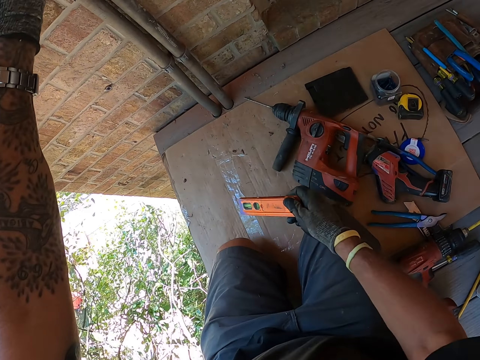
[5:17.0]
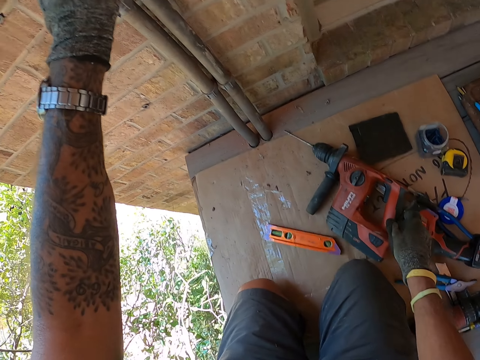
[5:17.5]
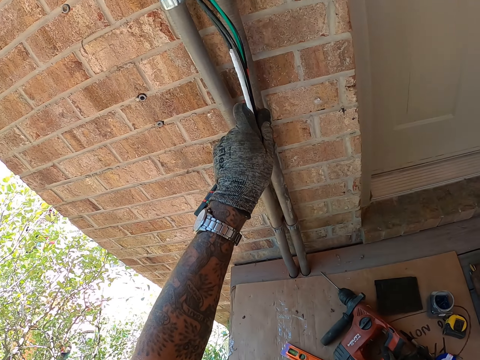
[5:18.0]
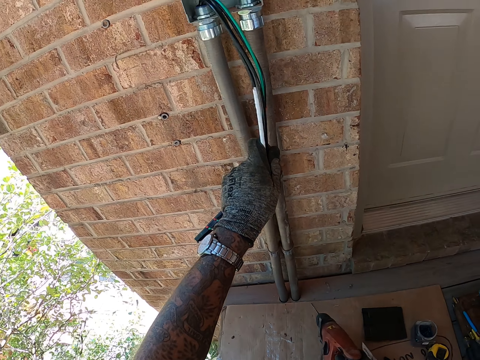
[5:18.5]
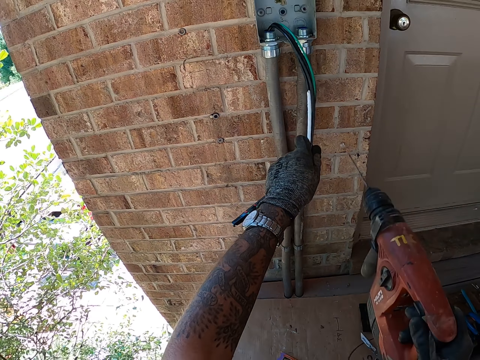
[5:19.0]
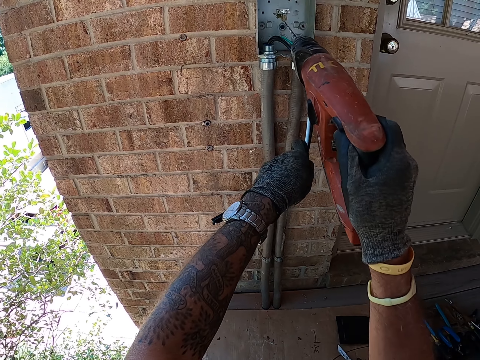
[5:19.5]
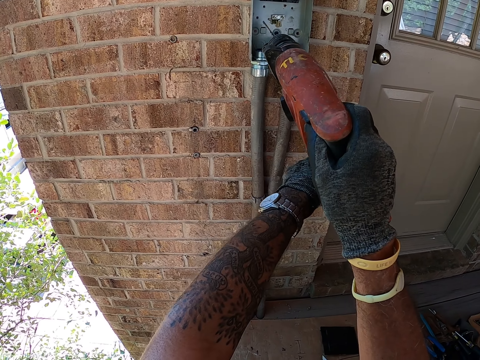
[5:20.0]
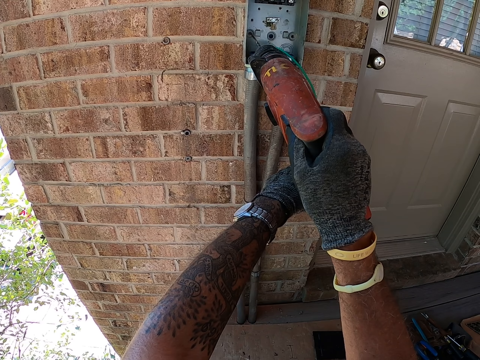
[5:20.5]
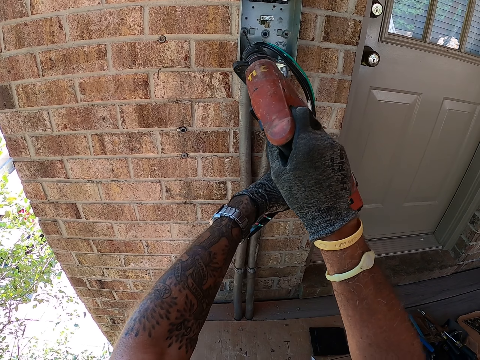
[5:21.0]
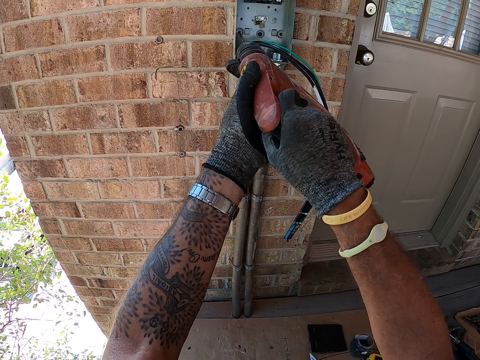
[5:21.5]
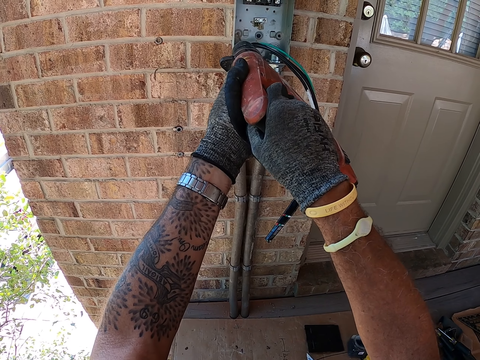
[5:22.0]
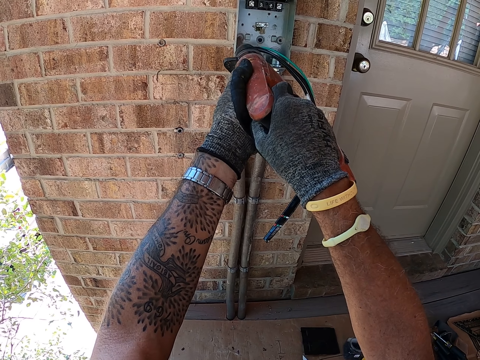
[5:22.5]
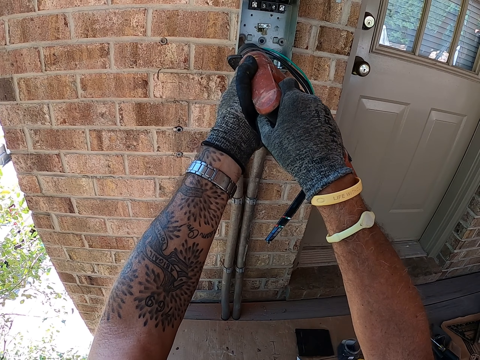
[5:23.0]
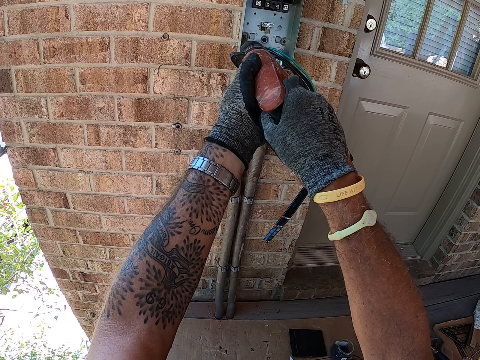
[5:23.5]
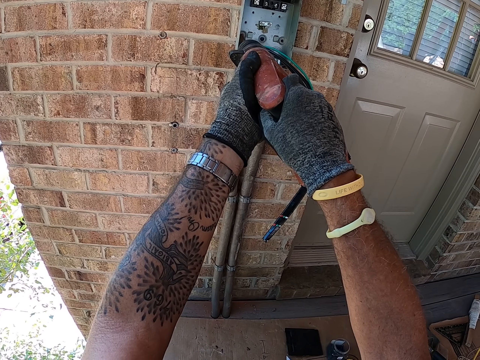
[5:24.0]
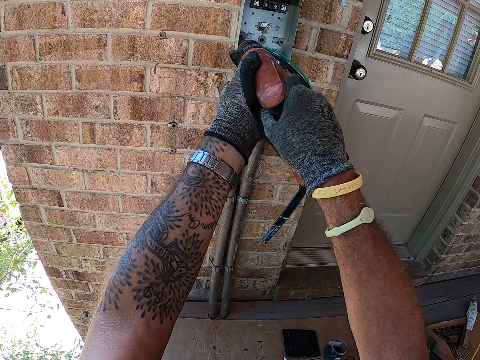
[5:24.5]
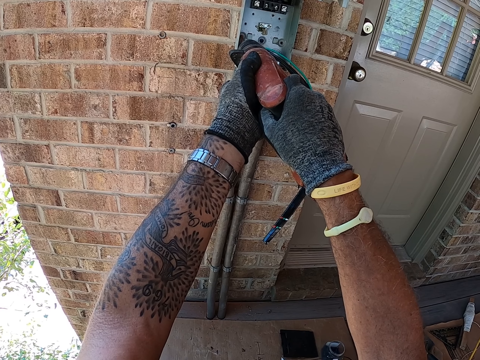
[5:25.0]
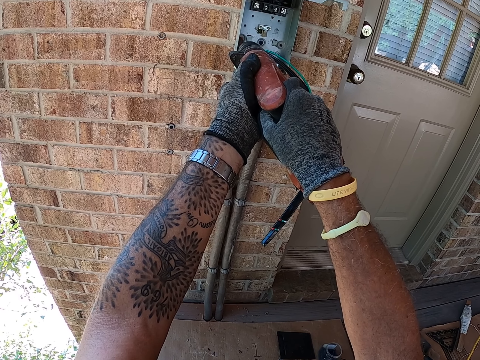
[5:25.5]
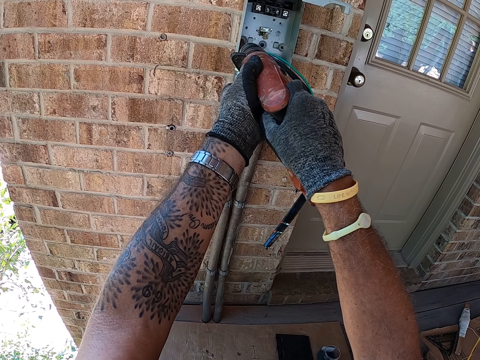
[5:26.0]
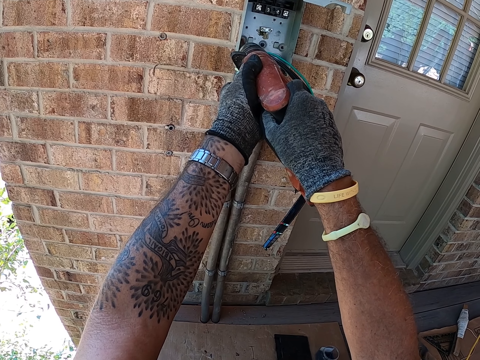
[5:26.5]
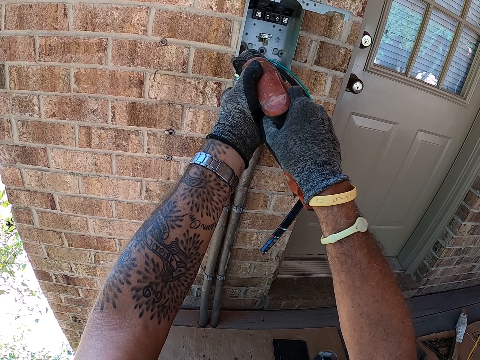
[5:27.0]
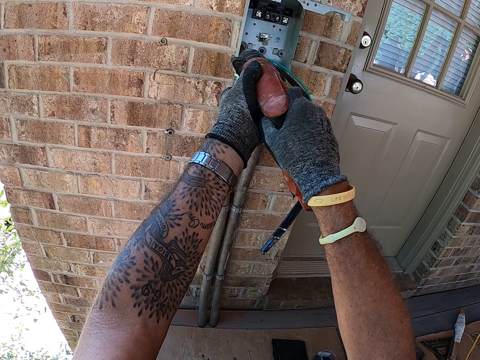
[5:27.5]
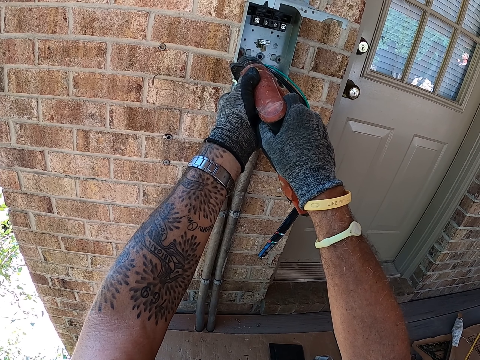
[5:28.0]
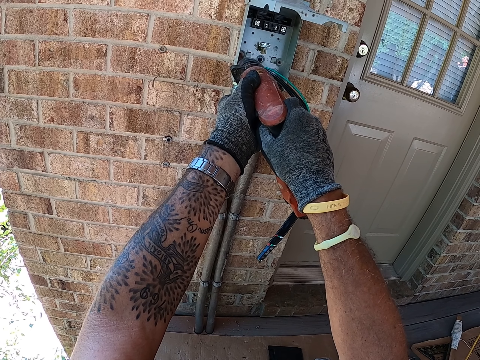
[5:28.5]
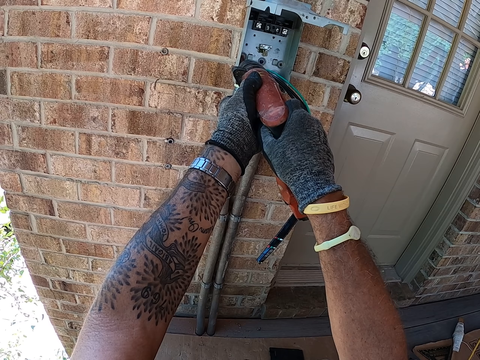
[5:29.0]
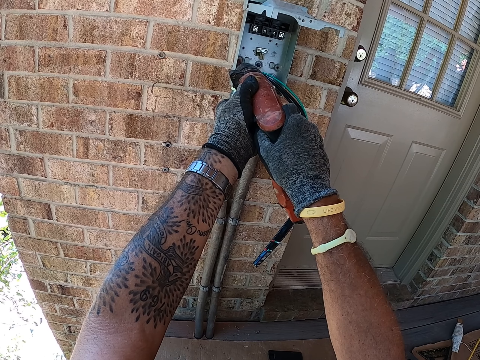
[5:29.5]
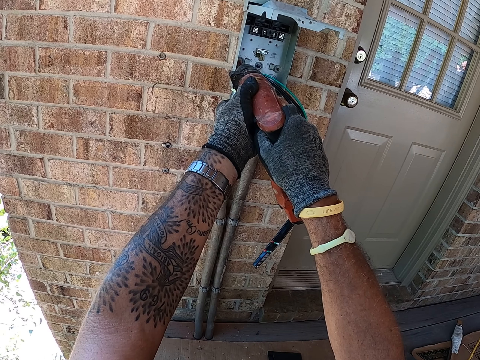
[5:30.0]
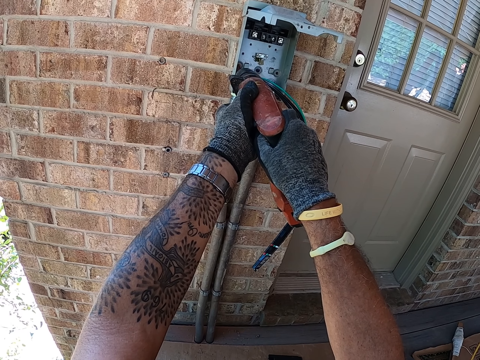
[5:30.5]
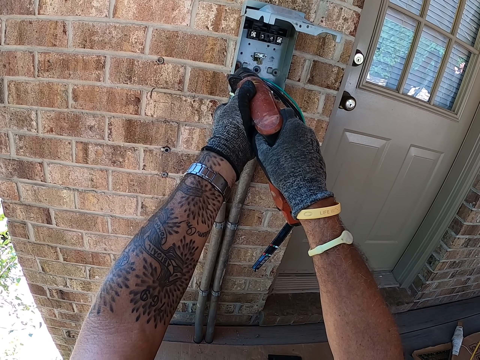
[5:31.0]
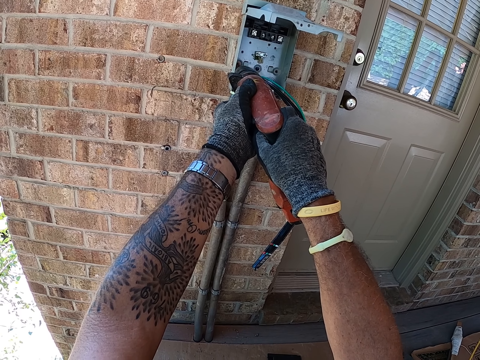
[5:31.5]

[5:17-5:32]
The camera wearer puts something on the floor. They pick up the hand drill or power drill on the floor. They hold the wires with the left hand and hold the power drill. They drill the meter box on the wall with the hand drill.

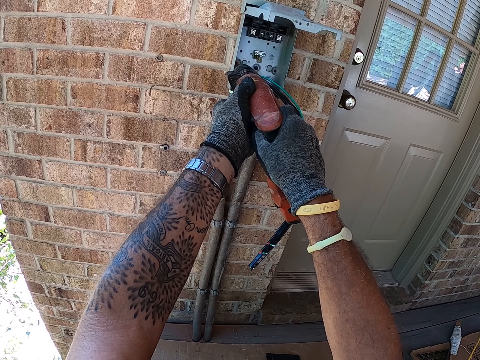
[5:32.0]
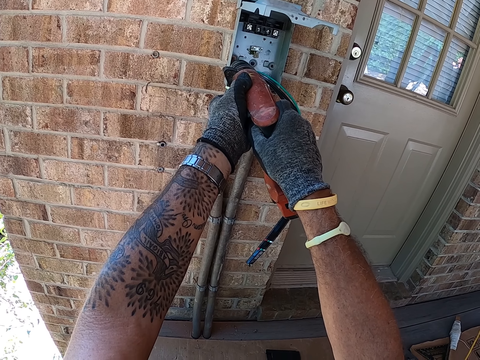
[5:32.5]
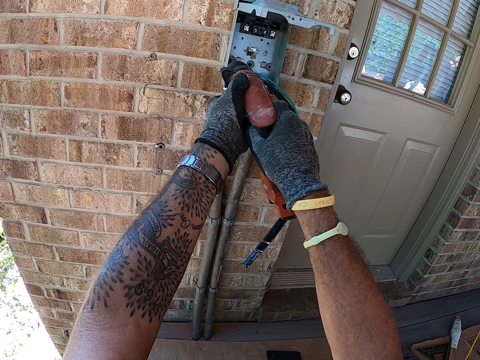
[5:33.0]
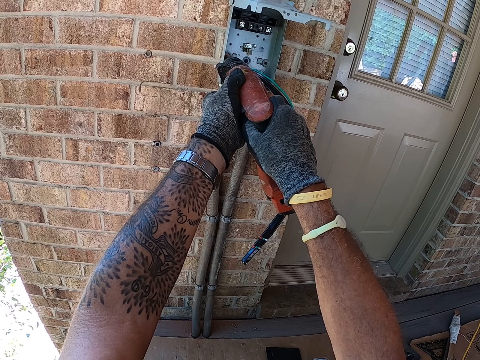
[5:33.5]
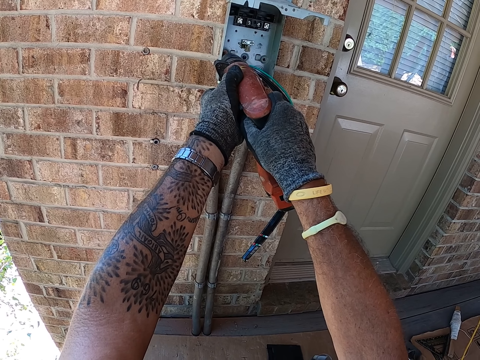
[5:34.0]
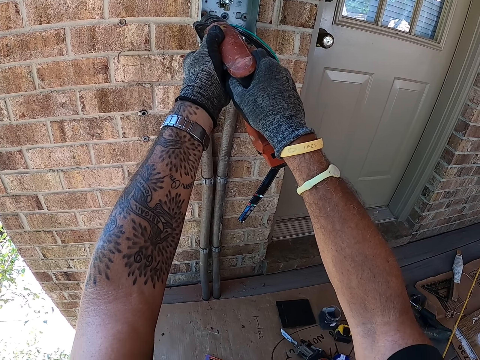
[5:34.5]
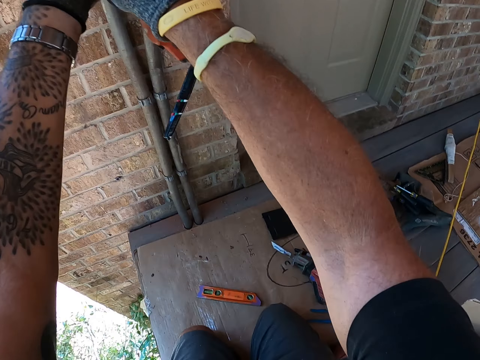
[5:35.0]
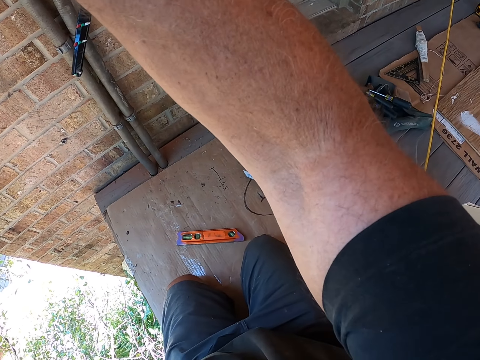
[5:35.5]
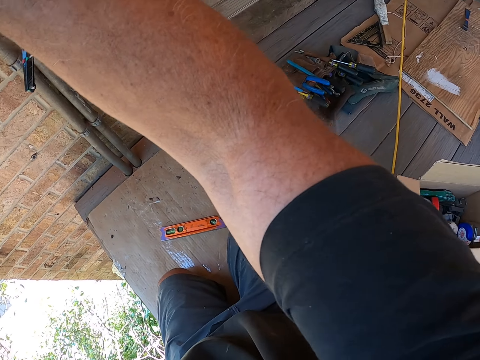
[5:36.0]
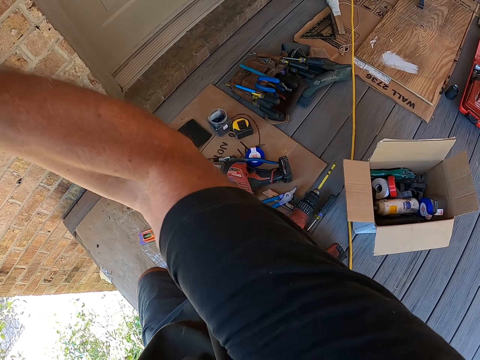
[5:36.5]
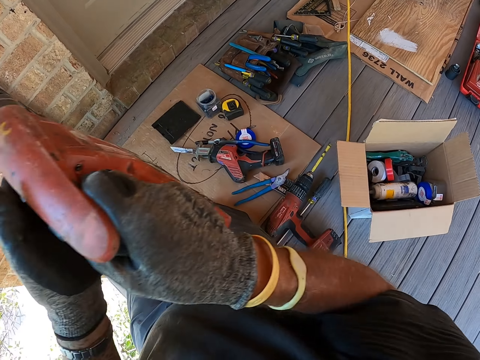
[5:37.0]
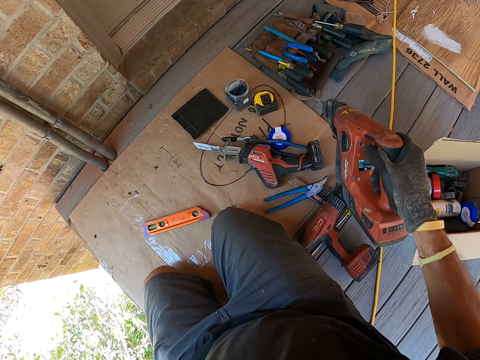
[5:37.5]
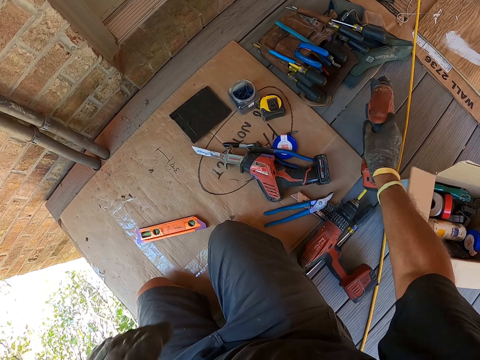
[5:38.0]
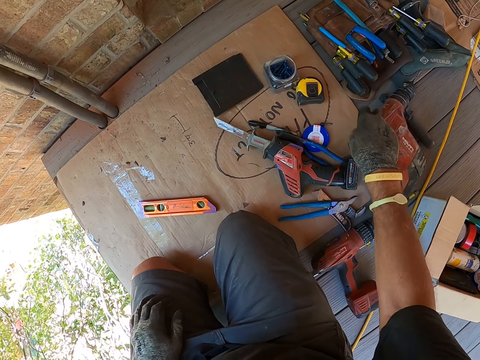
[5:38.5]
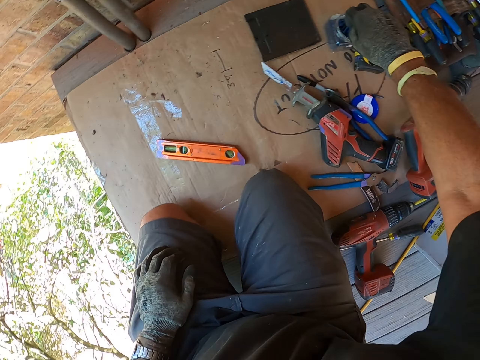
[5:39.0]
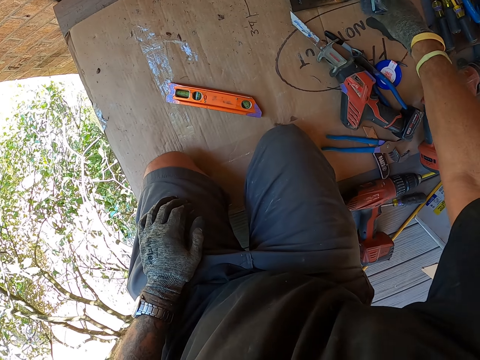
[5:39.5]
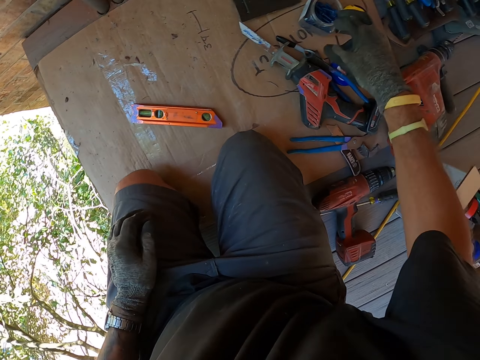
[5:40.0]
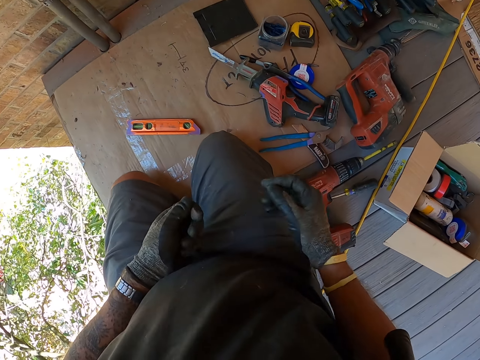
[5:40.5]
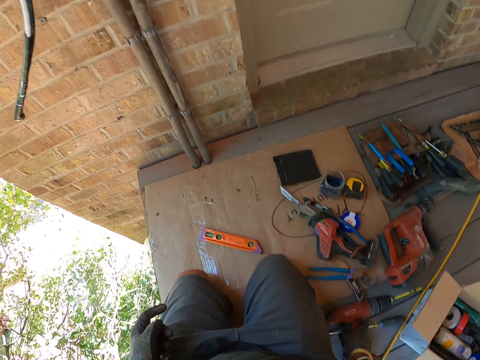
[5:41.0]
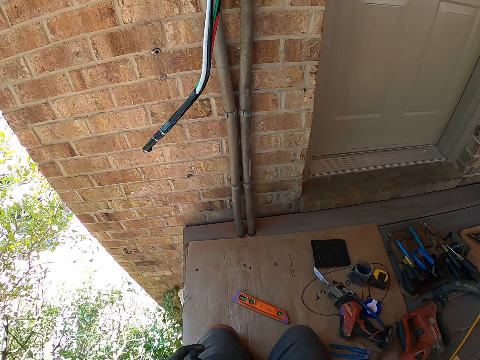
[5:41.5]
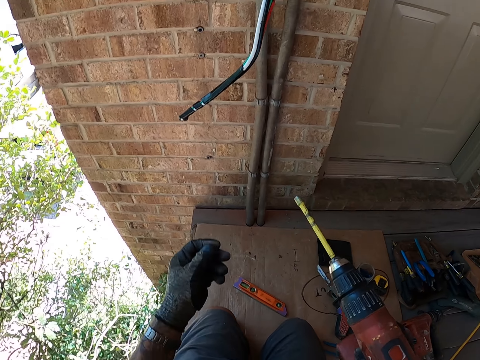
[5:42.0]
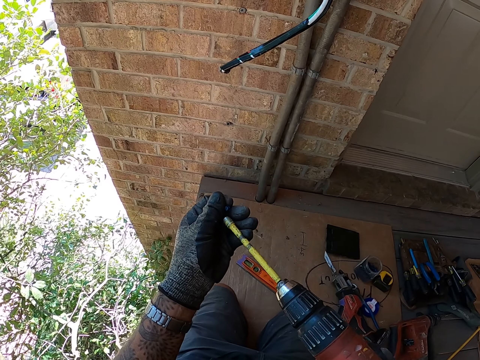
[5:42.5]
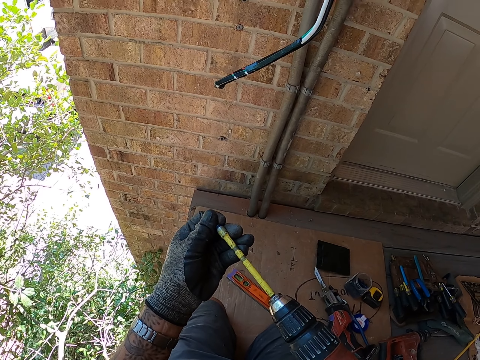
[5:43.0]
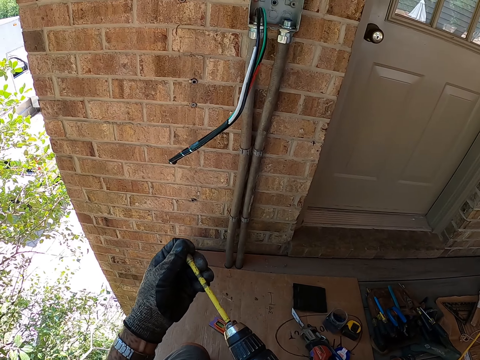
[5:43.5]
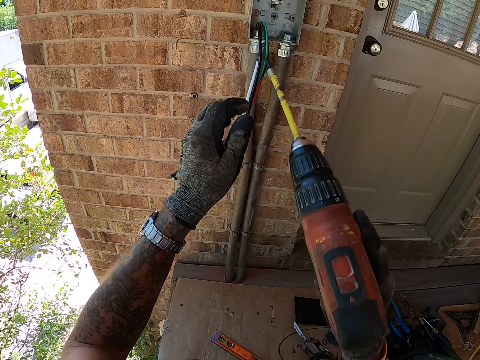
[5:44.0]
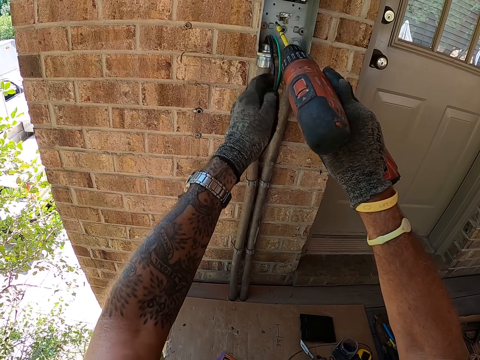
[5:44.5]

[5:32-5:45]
The camera wearer looks around. They put the hand drill or power drill on the floor. They dip fingers in something. They pick up a screw in the container. They pick up the screw with the other hand. They pick up the hand drill on the floor. They put the screw on the drill bit.
